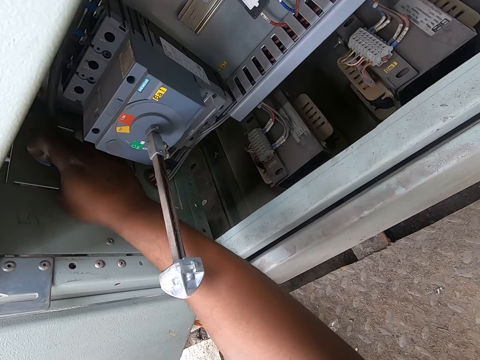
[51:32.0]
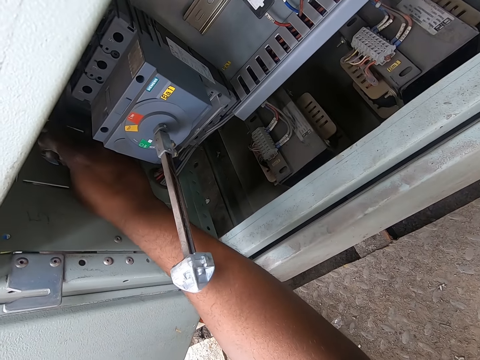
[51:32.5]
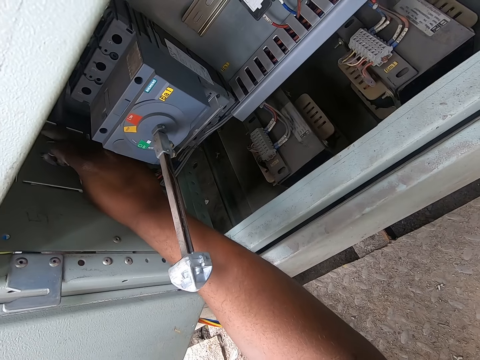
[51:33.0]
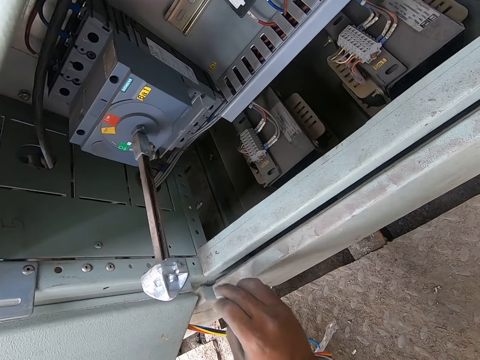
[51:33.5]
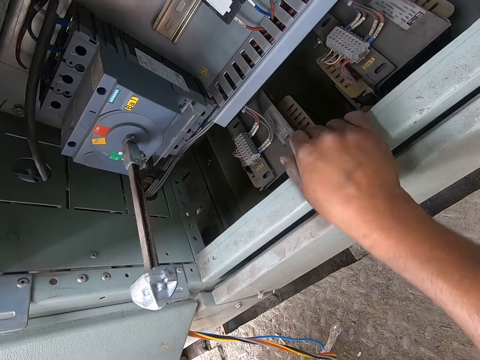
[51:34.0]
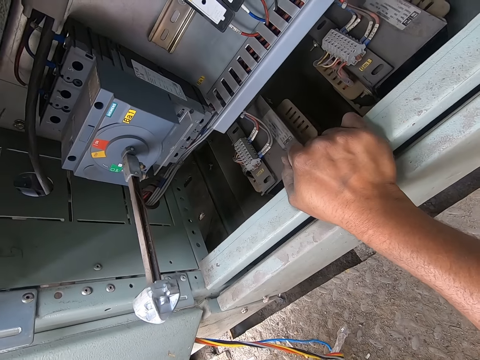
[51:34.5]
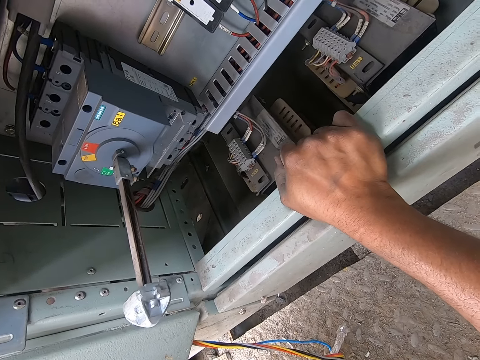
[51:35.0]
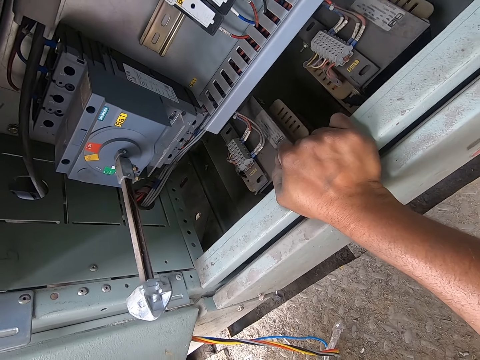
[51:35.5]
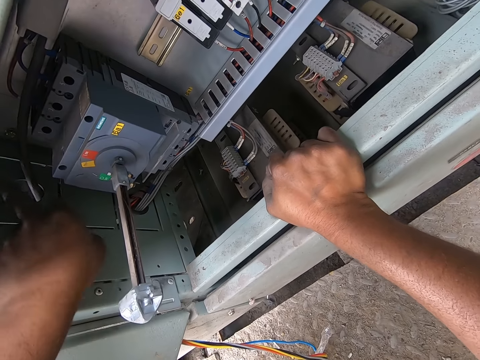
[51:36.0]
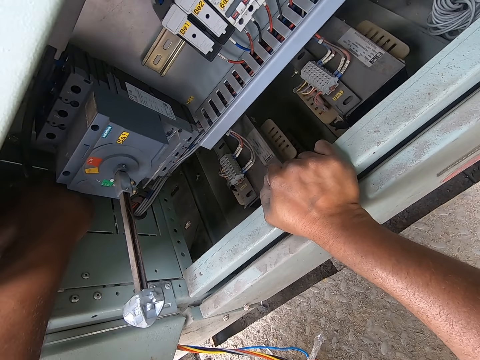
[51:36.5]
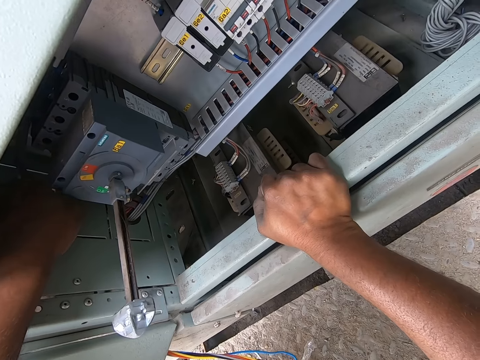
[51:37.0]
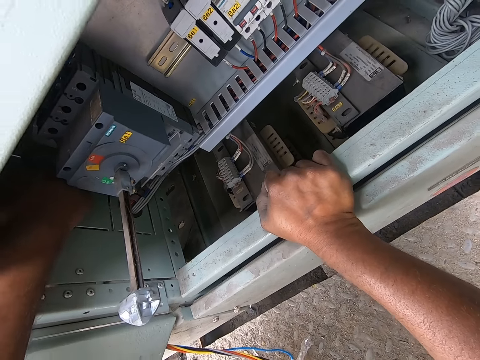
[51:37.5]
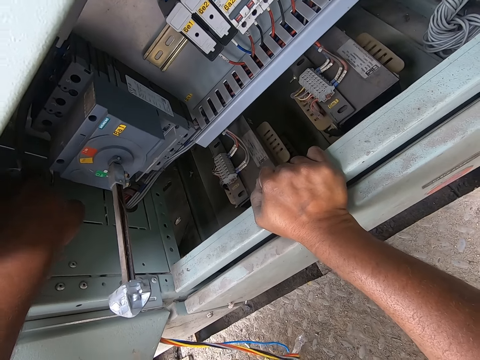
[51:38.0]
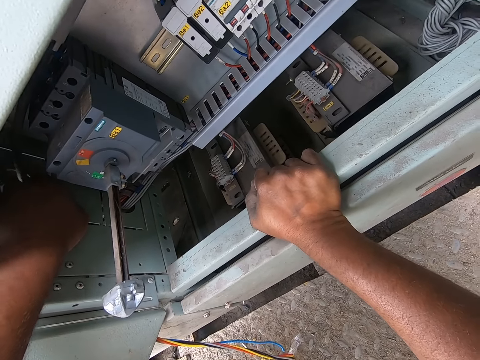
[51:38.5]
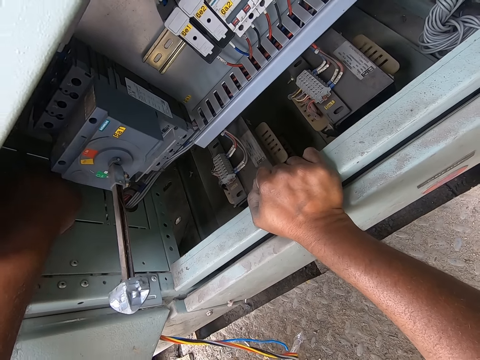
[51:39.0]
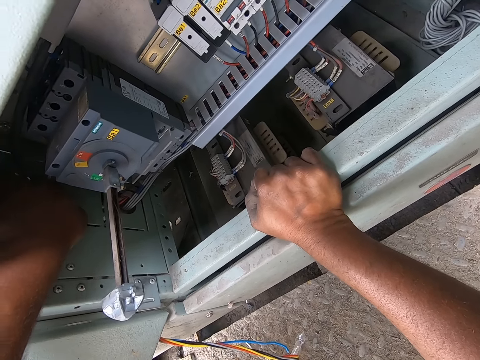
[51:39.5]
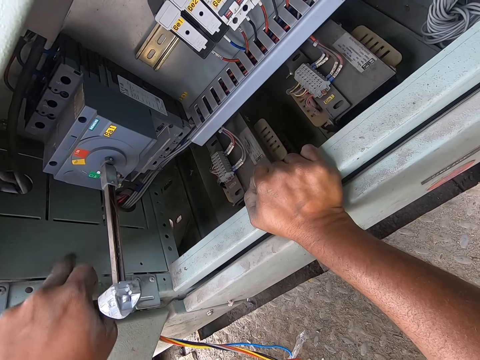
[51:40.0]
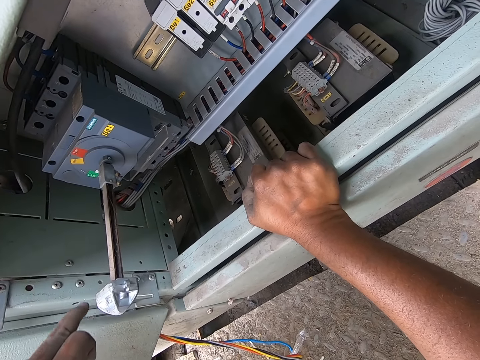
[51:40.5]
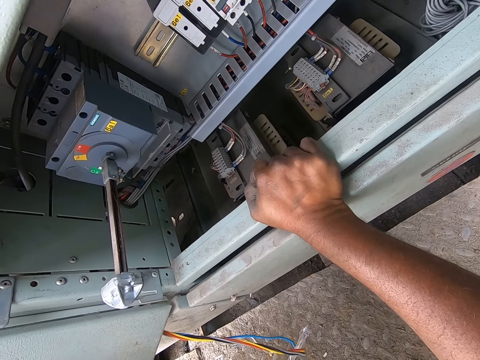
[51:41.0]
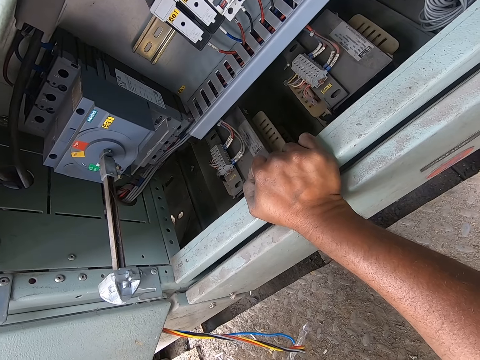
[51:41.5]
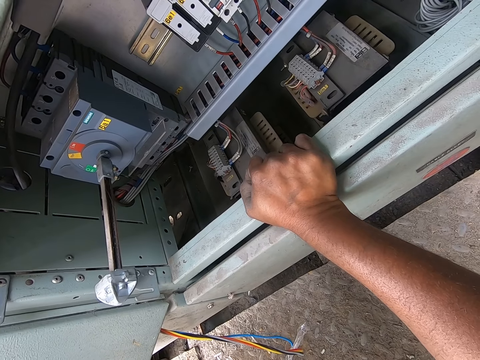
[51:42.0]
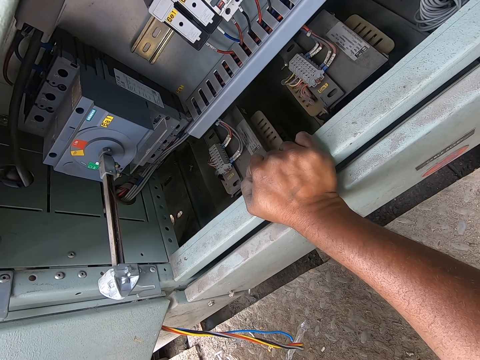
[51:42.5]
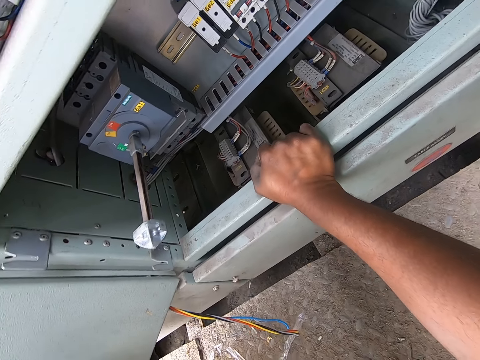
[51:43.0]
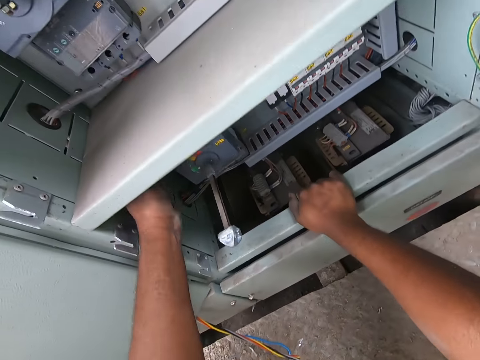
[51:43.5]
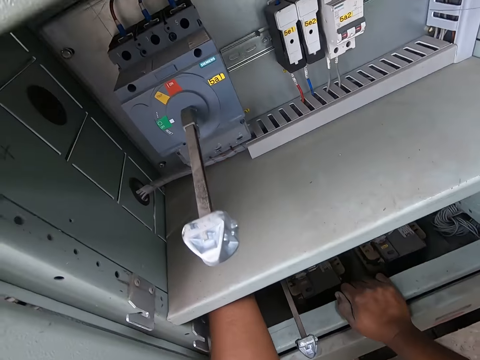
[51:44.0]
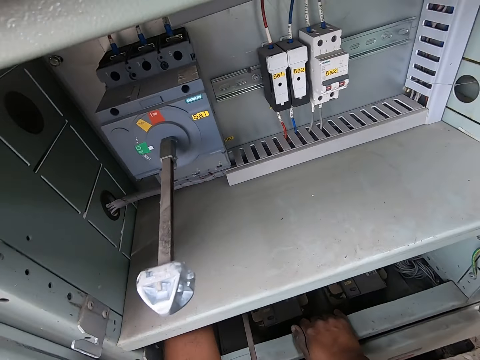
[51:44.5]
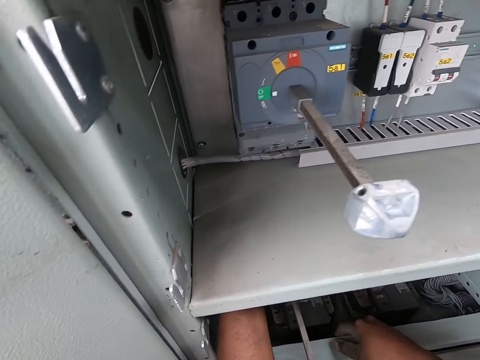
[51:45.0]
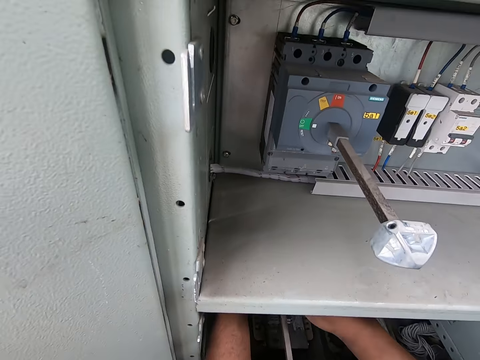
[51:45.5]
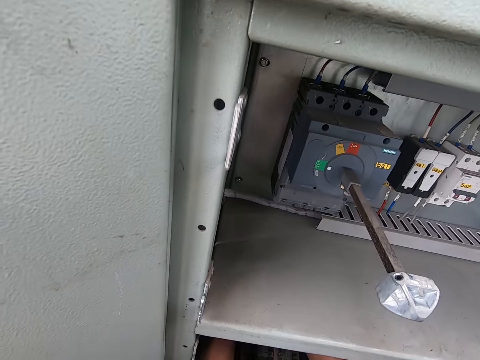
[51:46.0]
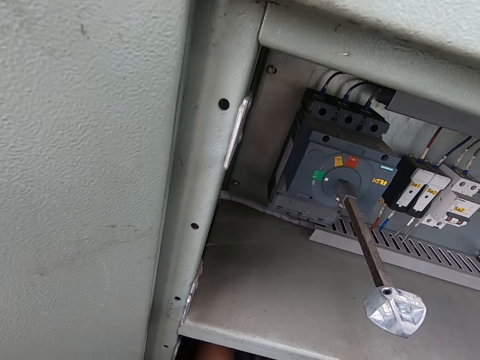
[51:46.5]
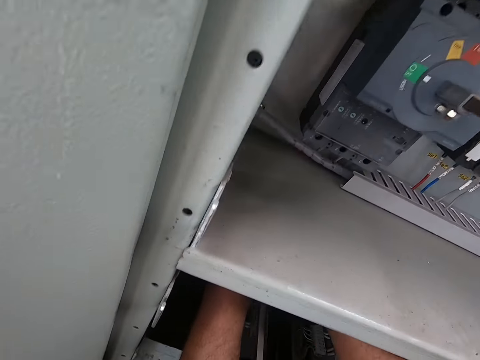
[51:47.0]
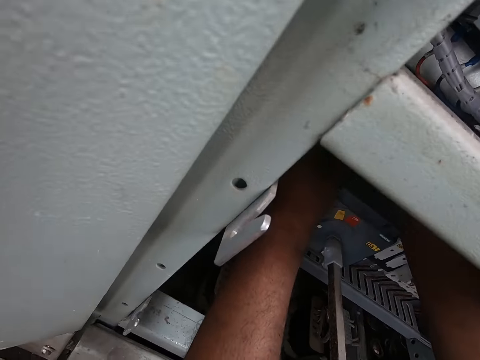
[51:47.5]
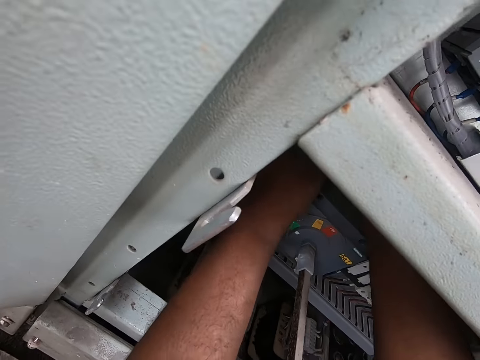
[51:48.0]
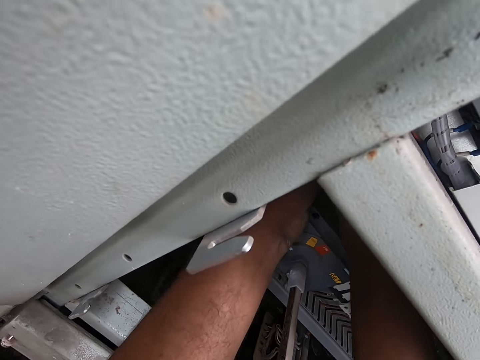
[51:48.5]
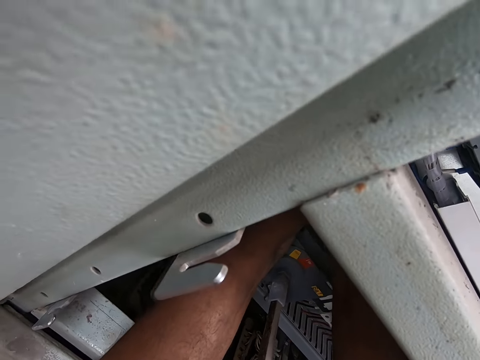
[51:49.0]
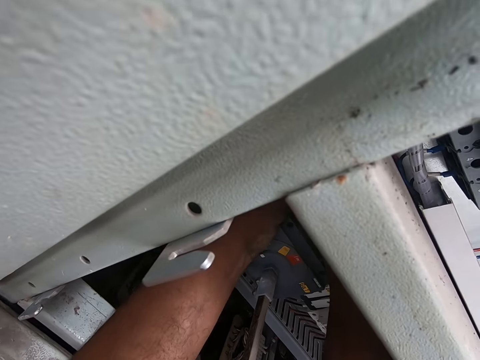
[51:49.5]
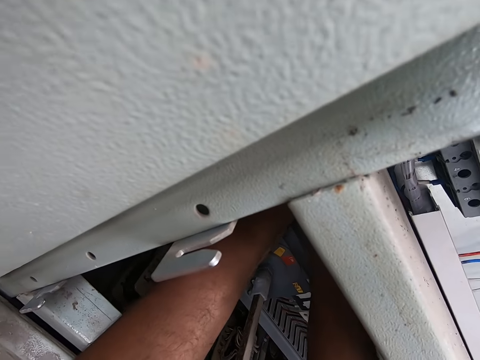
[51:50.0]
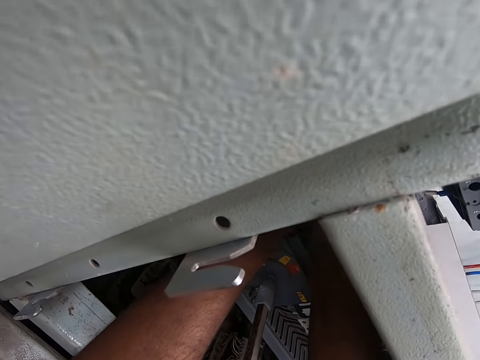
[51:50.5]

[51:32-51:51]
The camera wearer touches the switchboard cover with his right hand. He adjusts the cable in the switchboard with his left hand. He pulls the cable in the switchboard with his left hand. He fixes the cable in the switchboard with both hands.

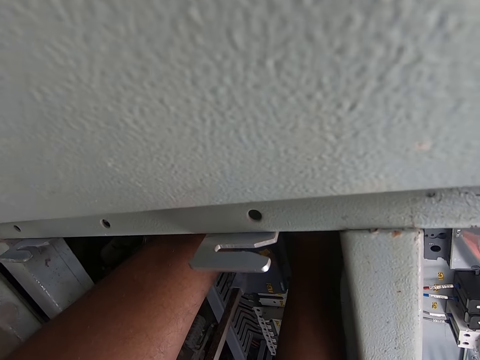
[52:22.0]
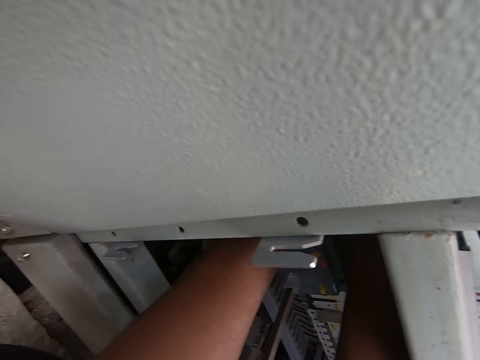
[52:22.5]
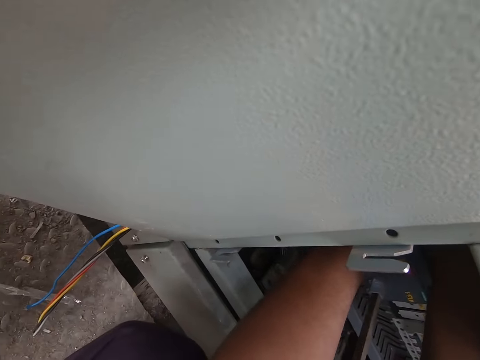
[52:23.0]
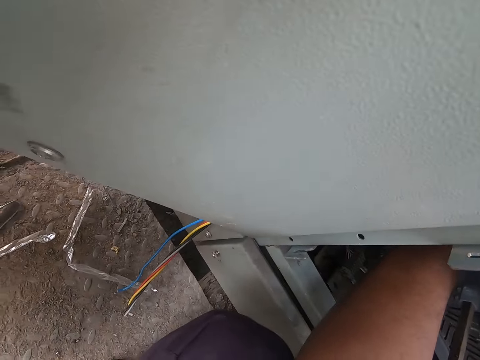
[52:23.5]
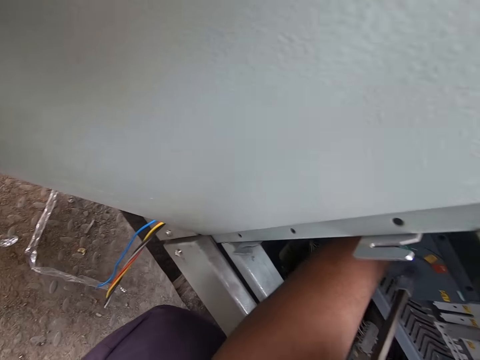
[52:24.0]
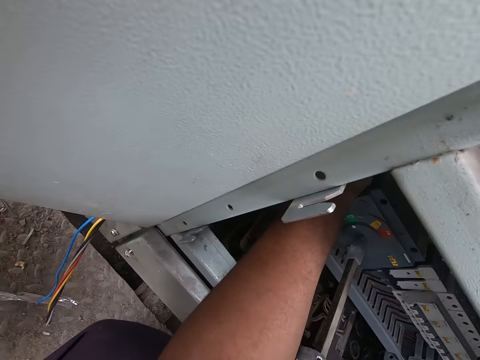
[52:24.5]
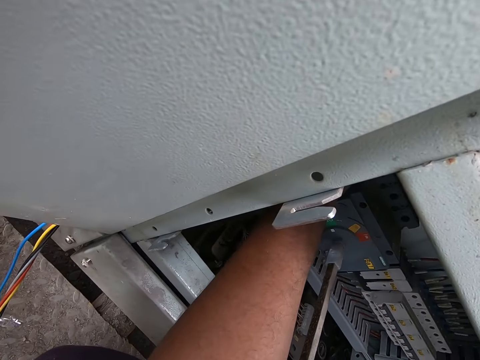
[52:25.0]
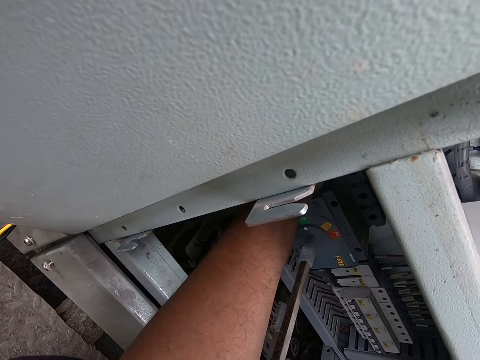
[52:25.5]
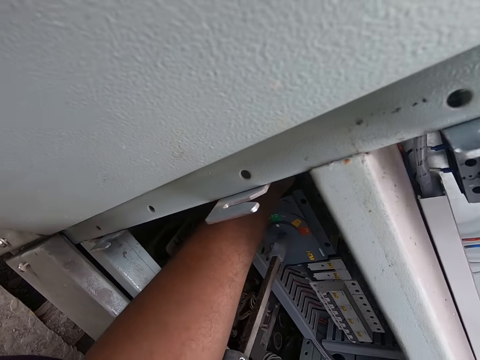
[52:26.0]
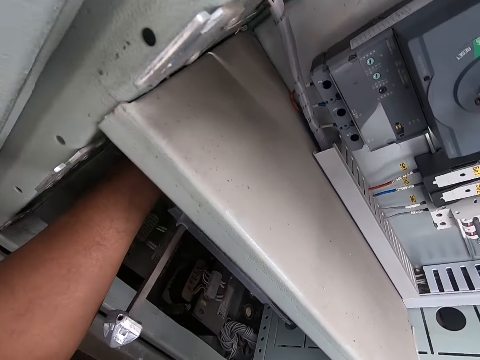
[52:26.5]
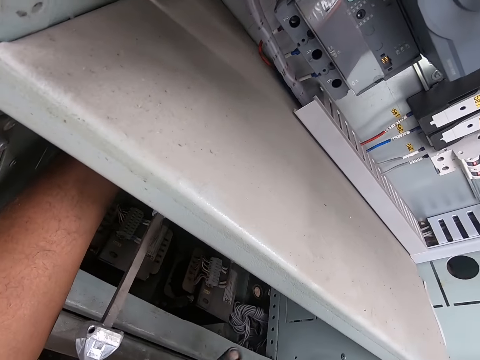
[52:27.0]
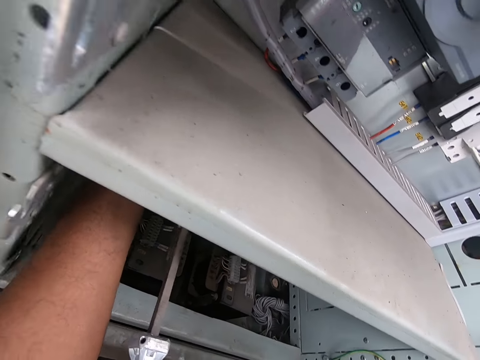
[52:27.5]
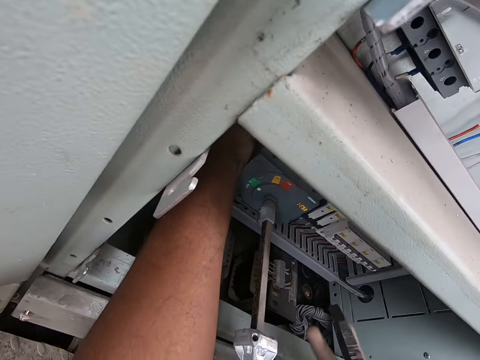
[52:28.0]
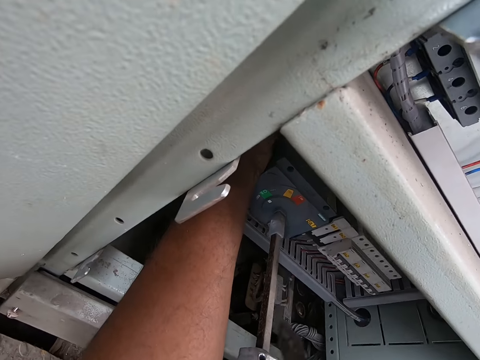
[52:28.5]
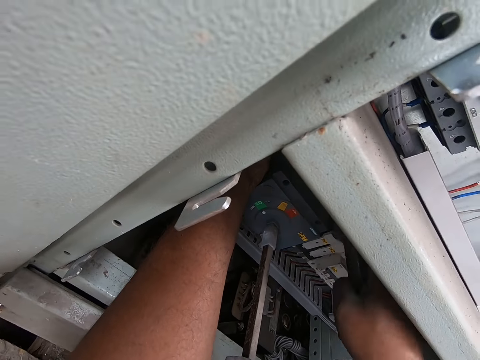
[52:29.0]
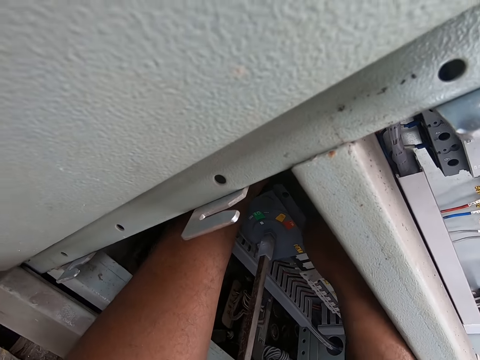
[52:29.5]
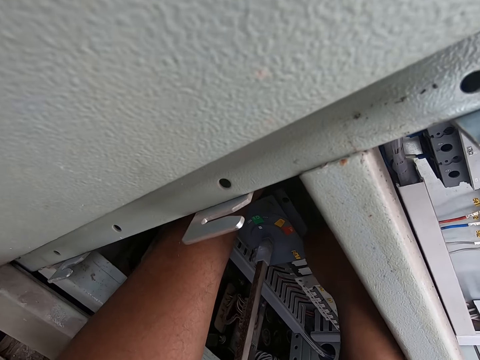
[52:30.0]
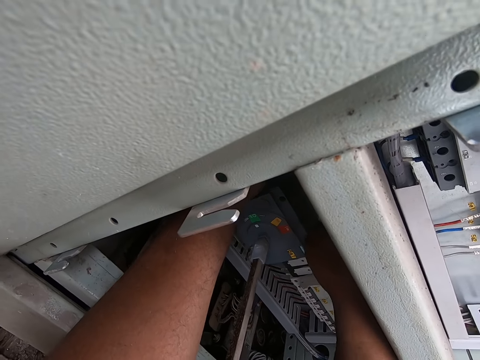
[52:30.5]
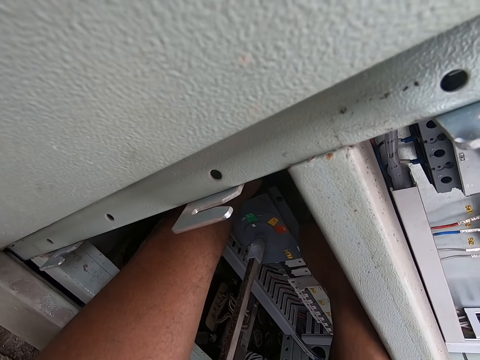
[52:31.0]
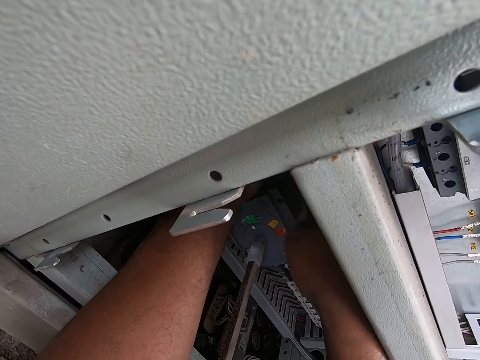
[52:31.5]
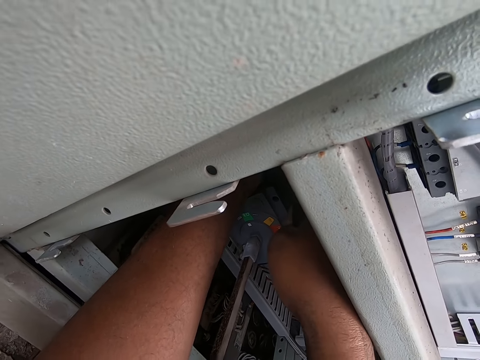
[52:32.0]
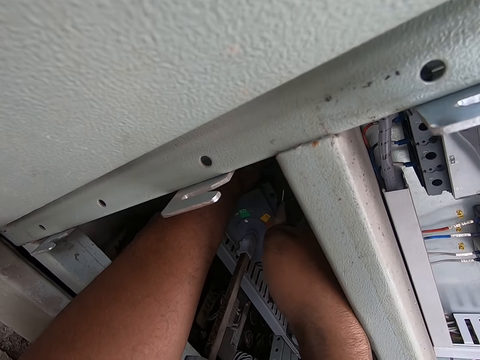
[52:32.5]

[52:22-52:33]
The camera wearer takes a plier from a man with his right hand. He fixes the cable in the switchboard with his left hand and the plier in his right hand. He cuts something with the plier.
